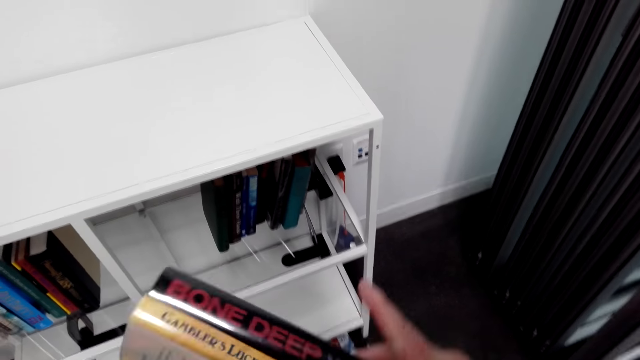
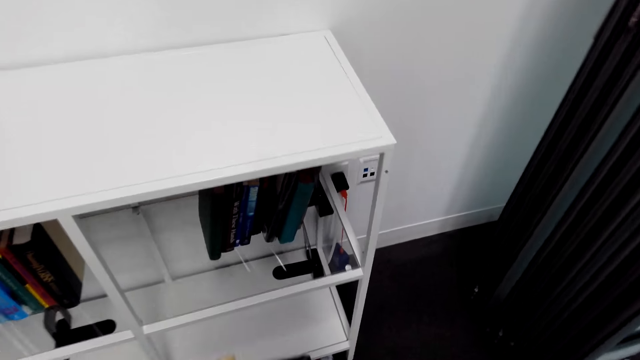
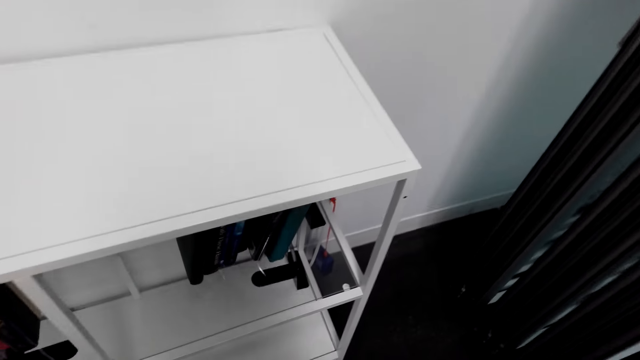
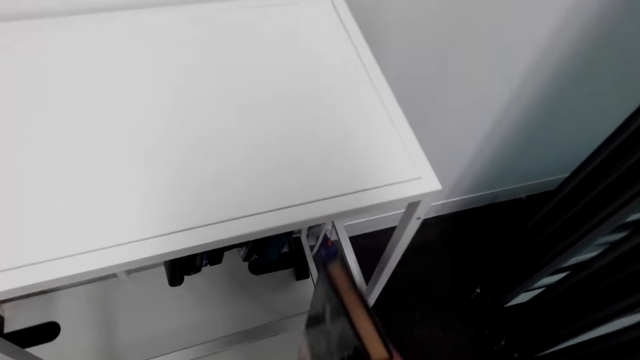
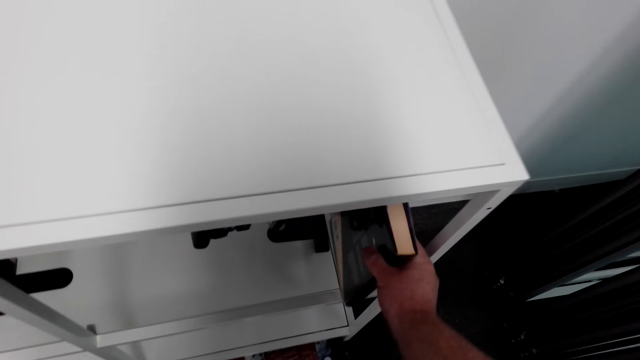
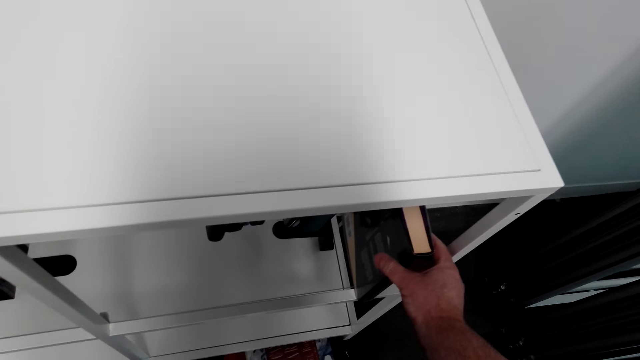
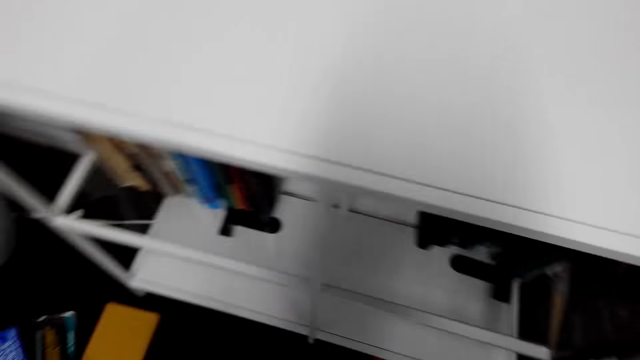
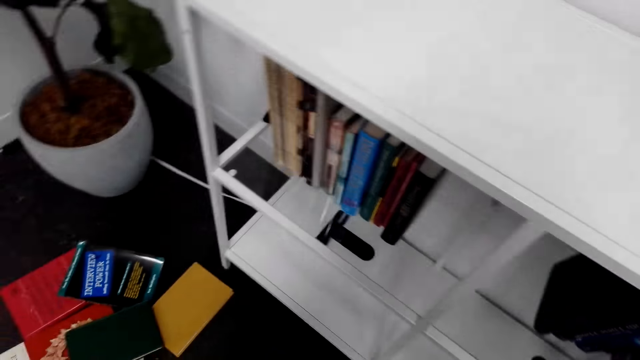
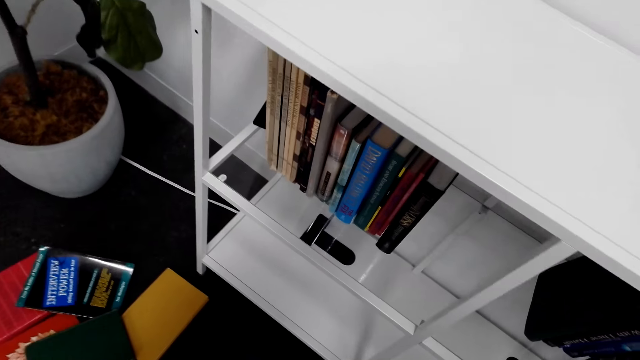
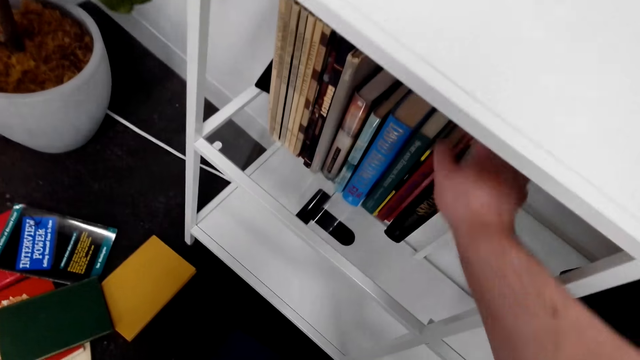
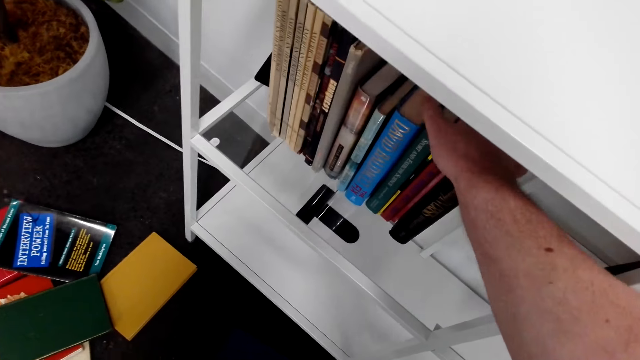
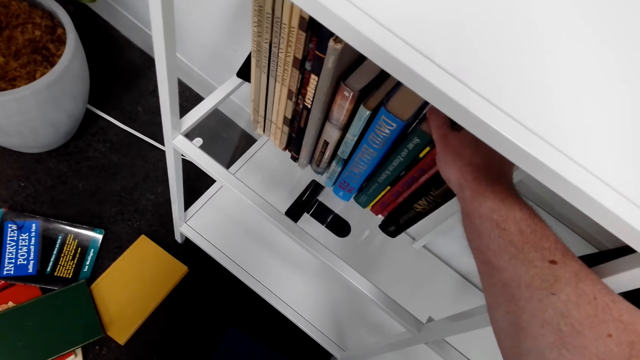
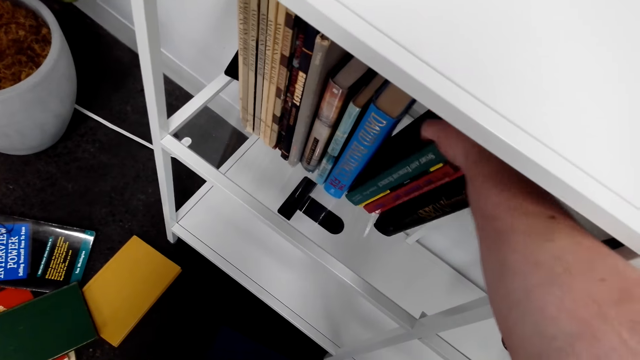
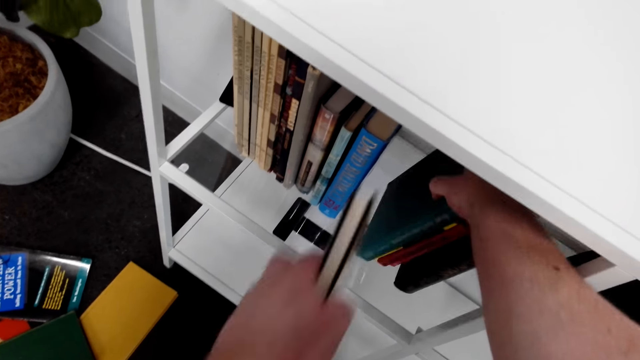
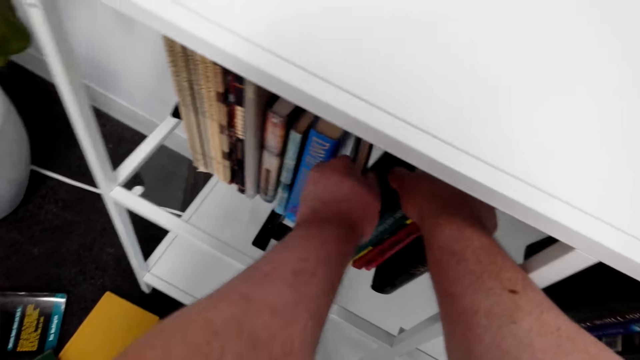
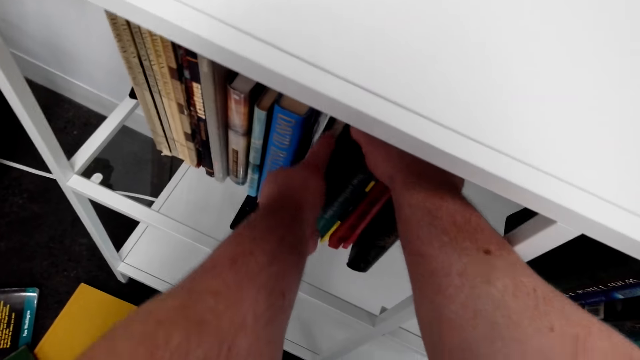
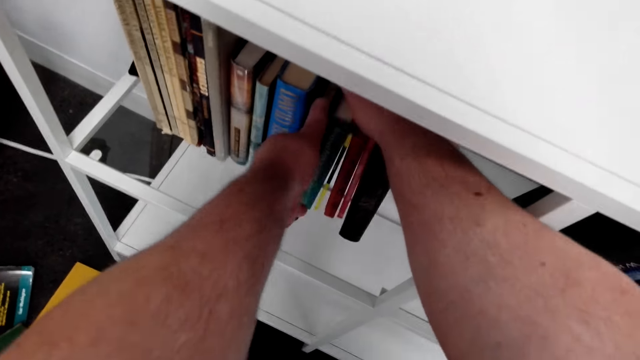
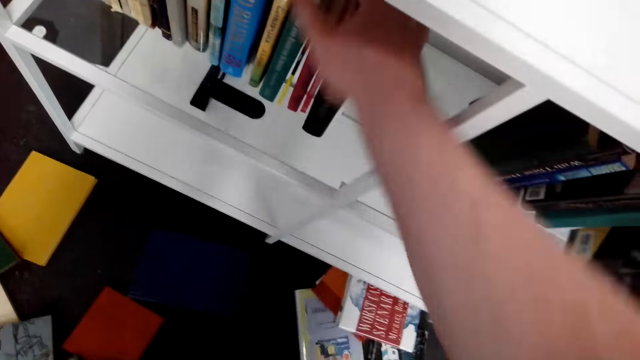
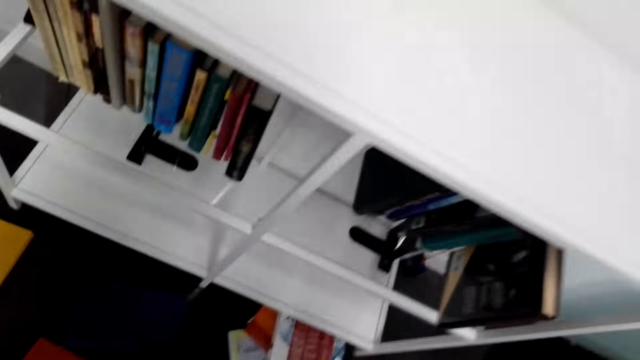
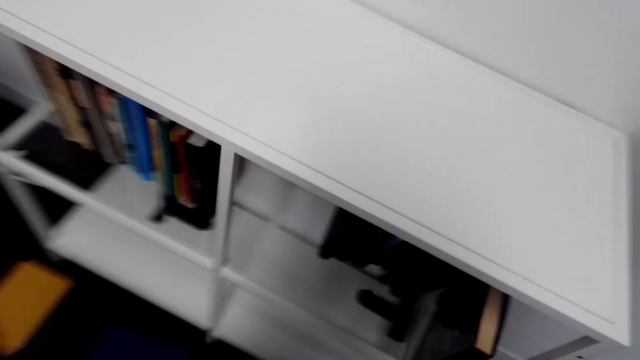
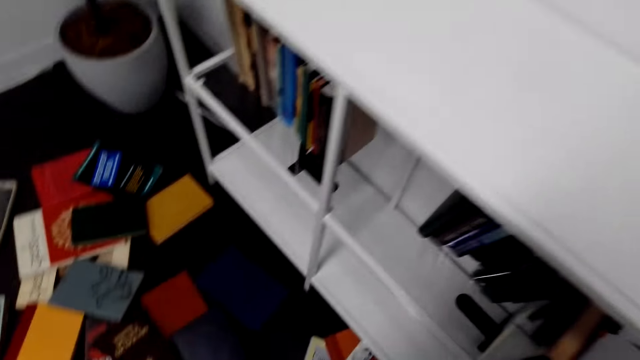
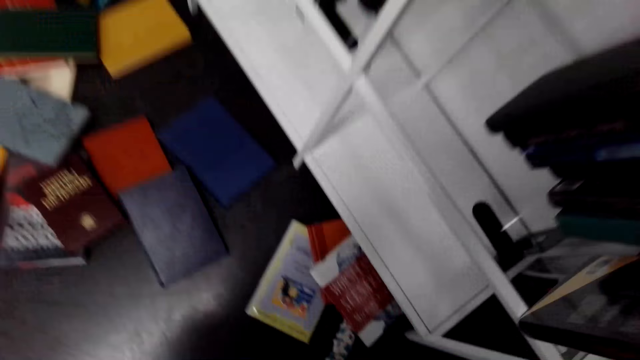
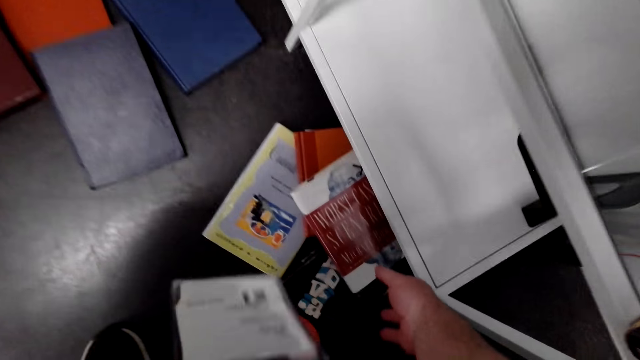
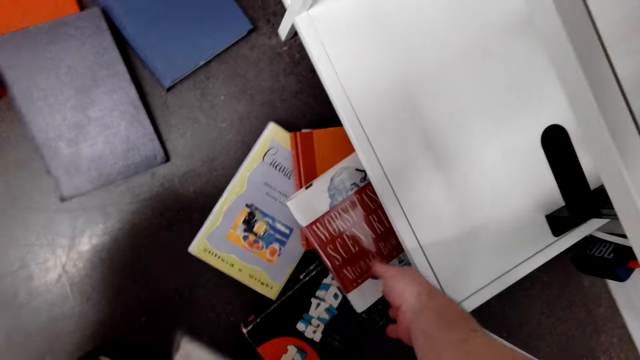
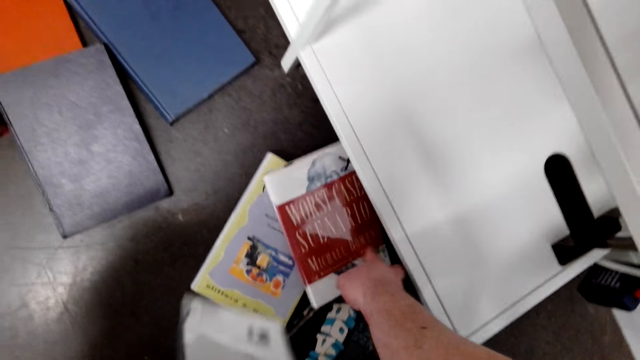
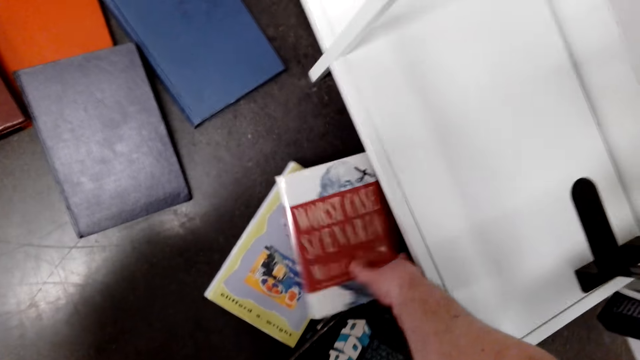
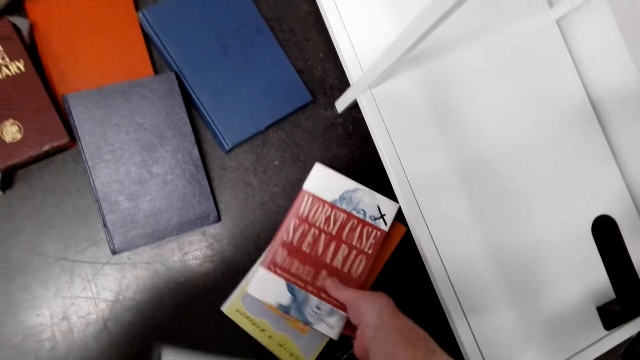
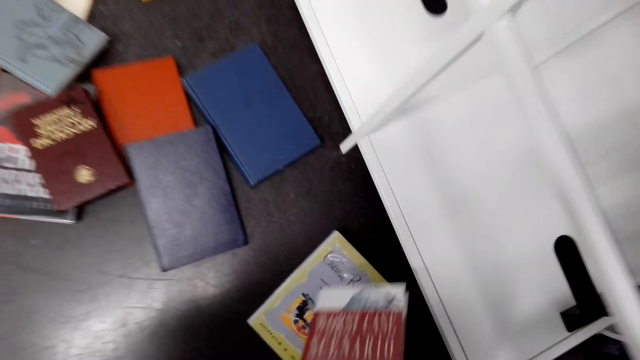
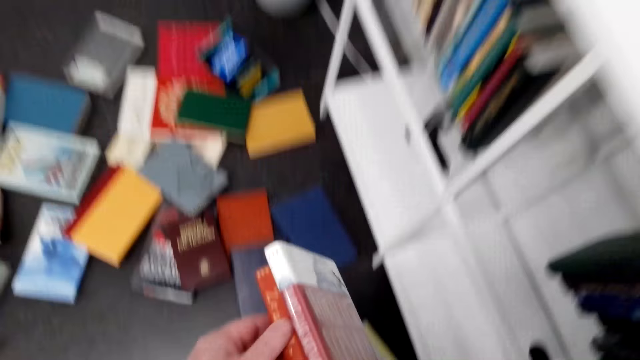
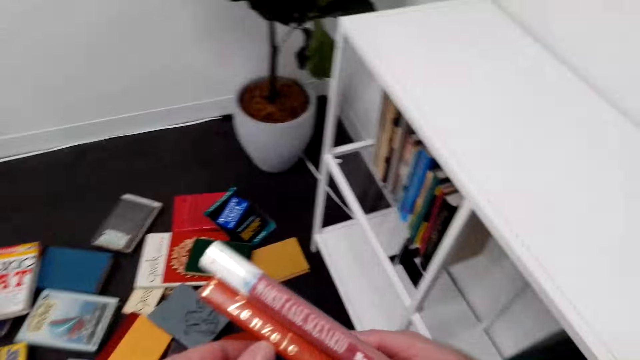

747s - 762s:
The camera wearer arranges the book on the shelf. They squeeze books from the shelf. They put a book on the shelf. They pick books on the floor.

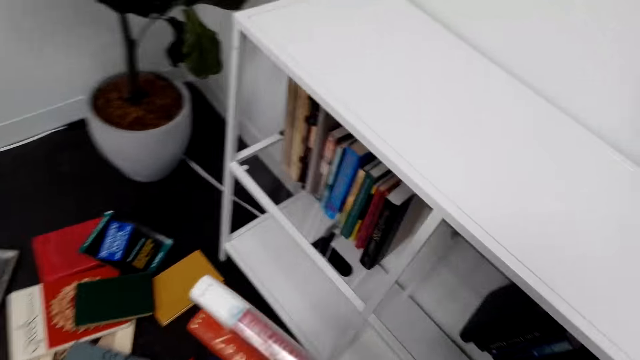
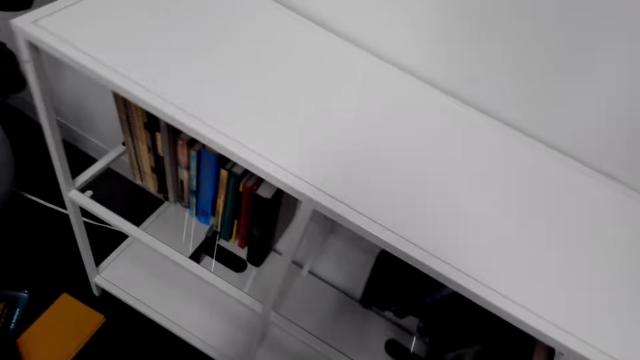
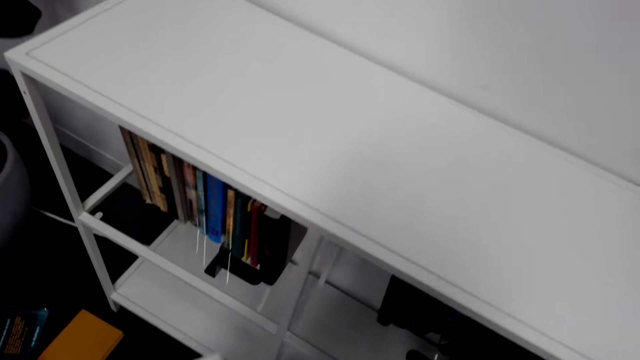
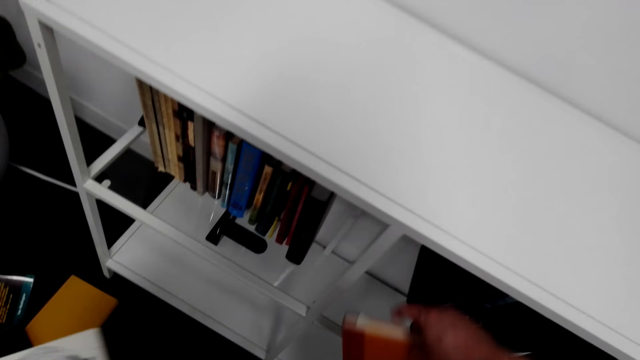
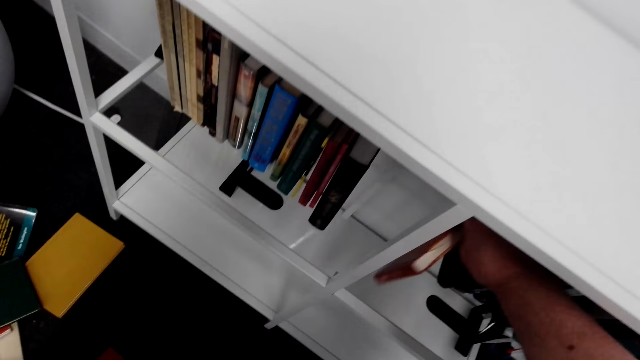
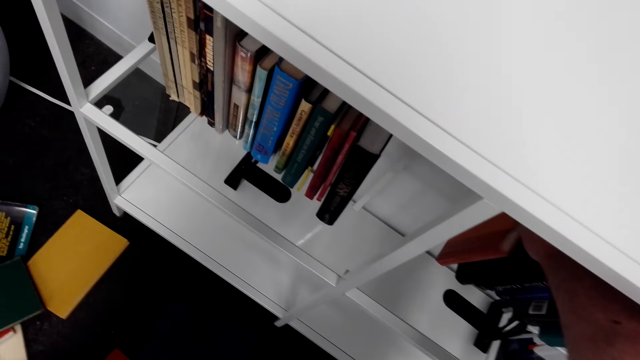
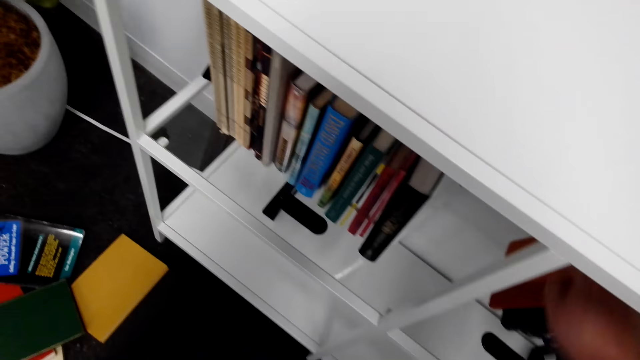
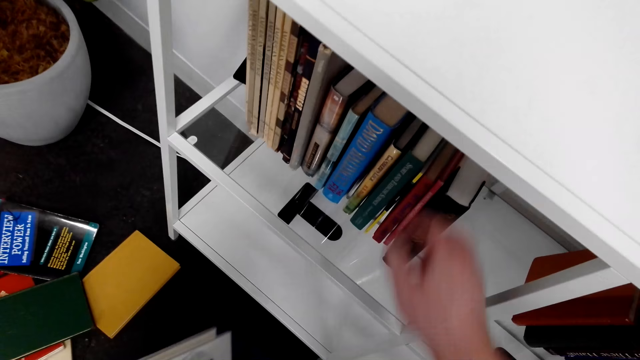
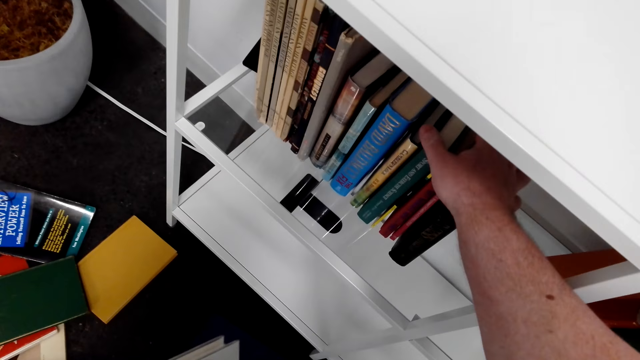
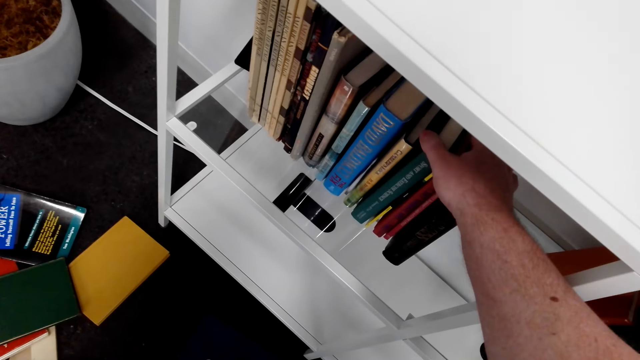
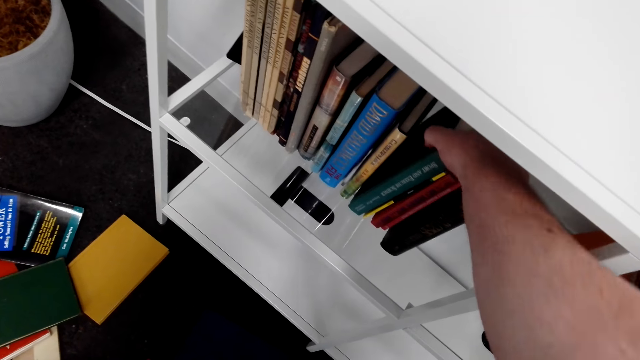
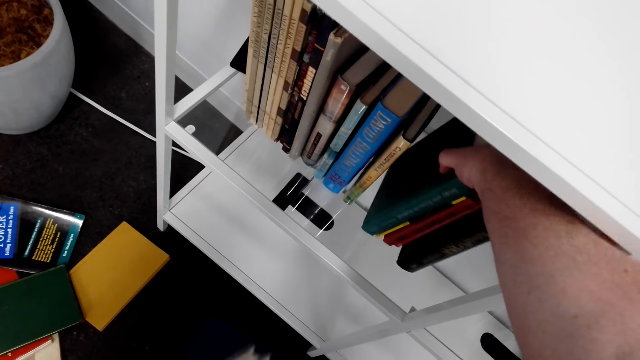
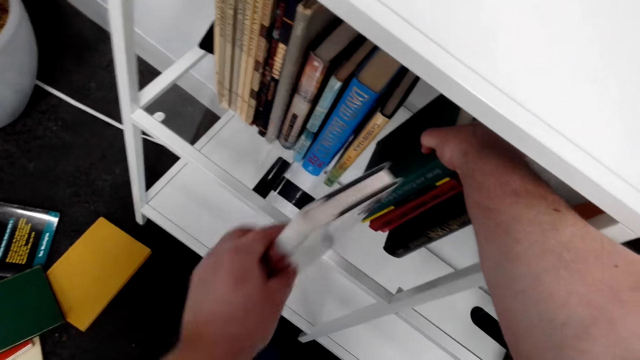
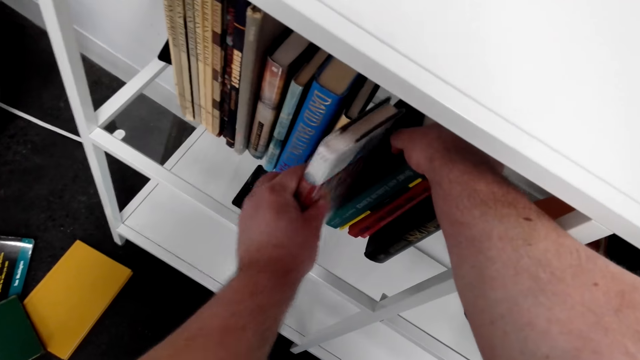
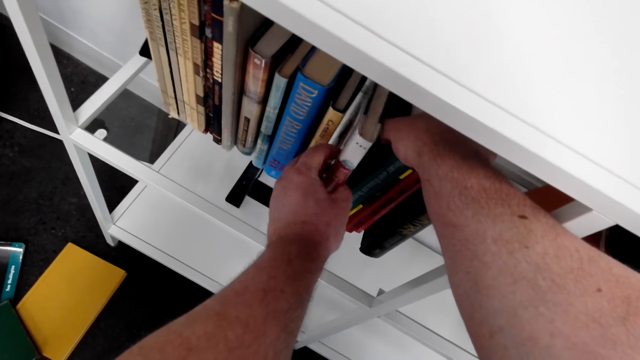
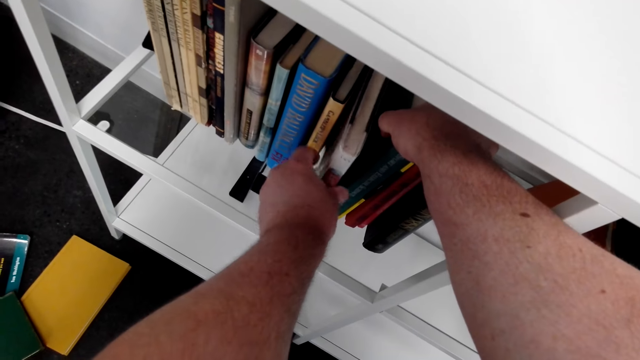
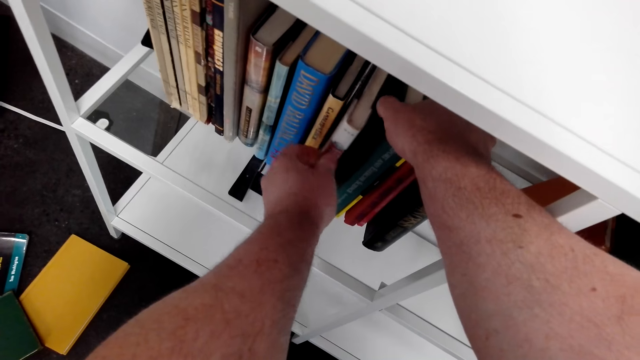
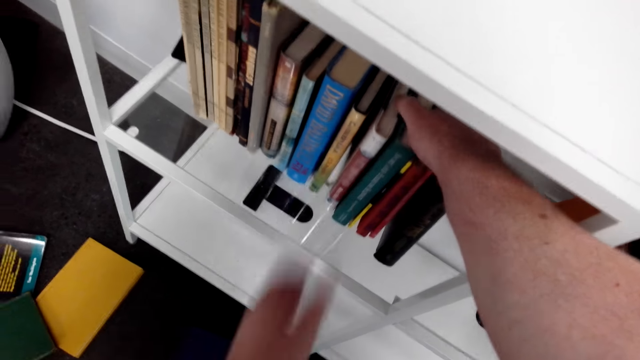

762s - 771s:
The camera wearer puts a book on the shelf. They pick a book on the floor. They squeeze books from the shelf. They put the book on the shelf.
